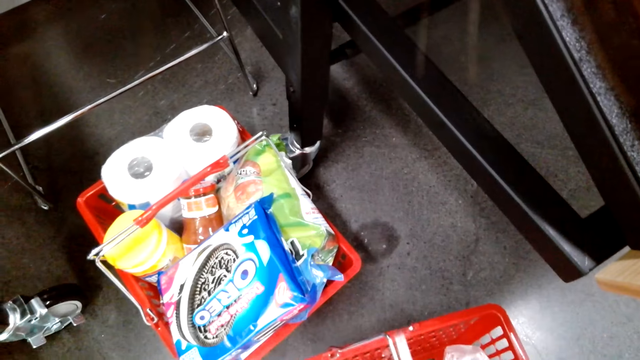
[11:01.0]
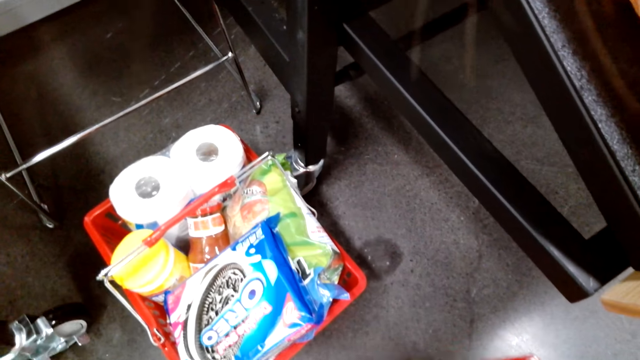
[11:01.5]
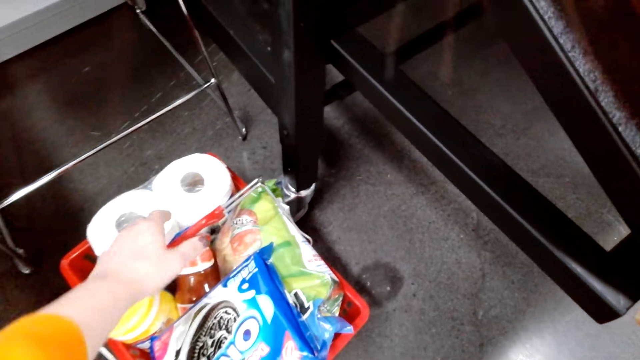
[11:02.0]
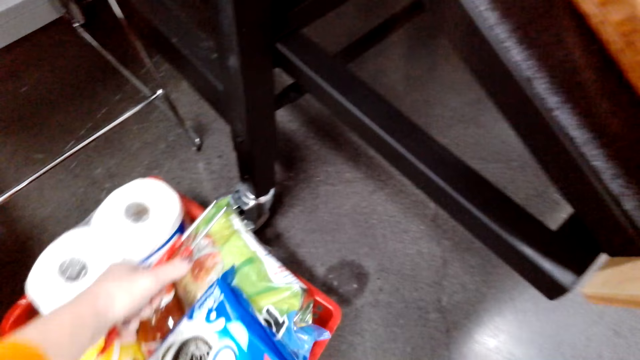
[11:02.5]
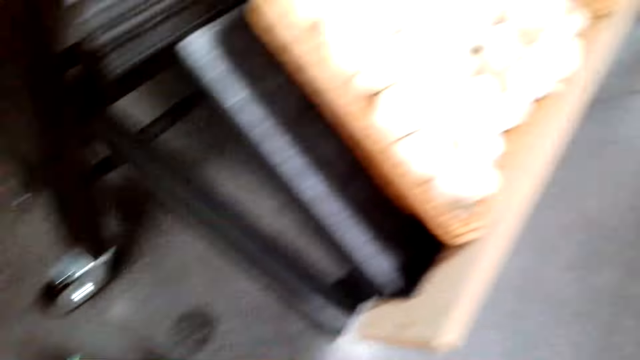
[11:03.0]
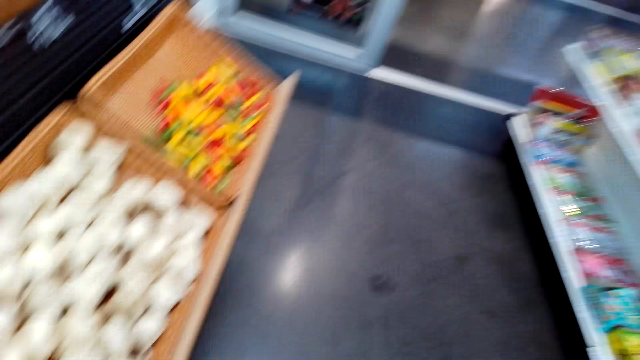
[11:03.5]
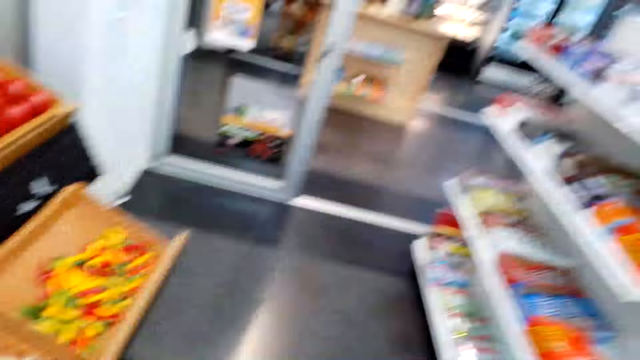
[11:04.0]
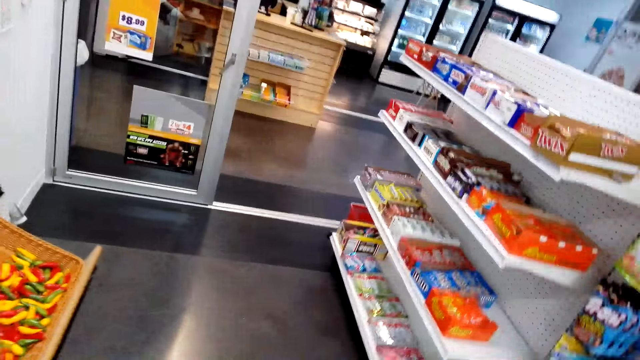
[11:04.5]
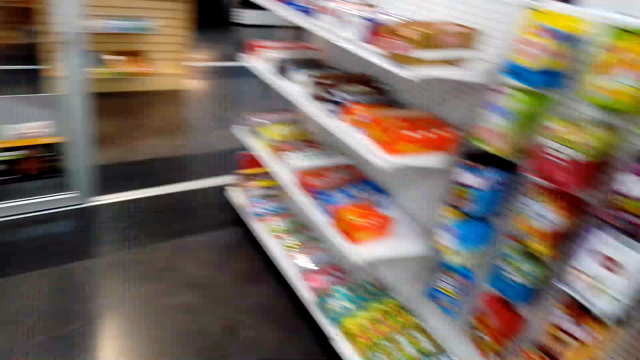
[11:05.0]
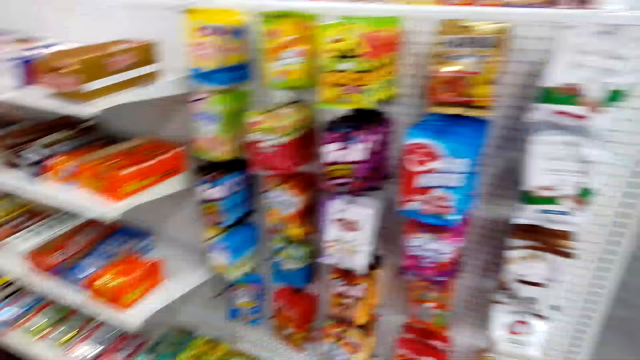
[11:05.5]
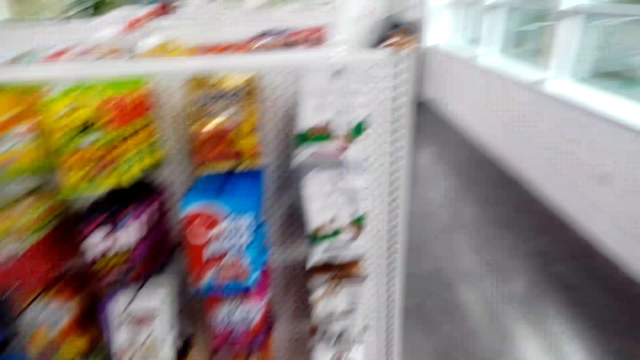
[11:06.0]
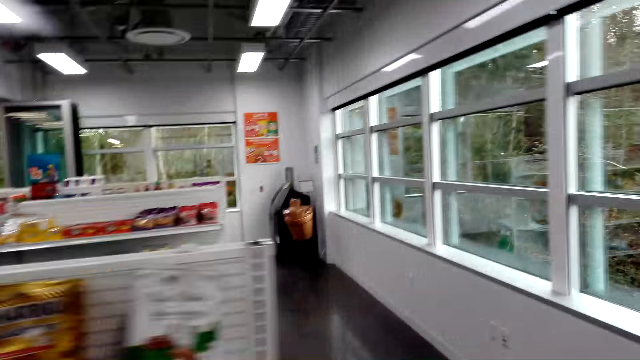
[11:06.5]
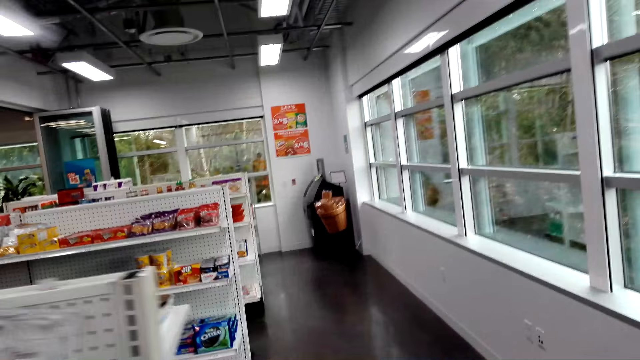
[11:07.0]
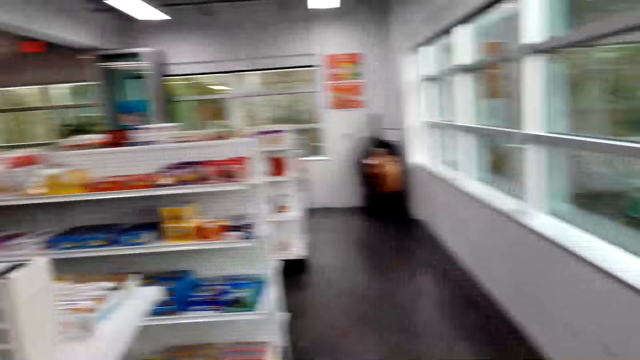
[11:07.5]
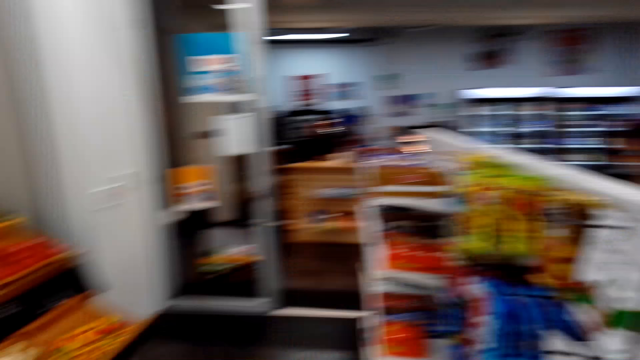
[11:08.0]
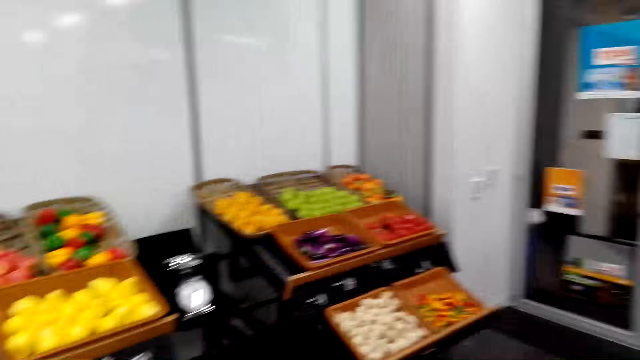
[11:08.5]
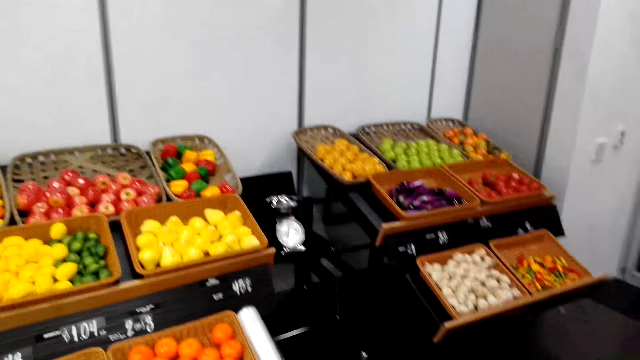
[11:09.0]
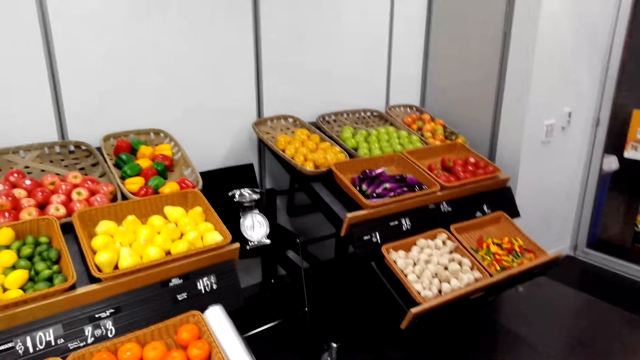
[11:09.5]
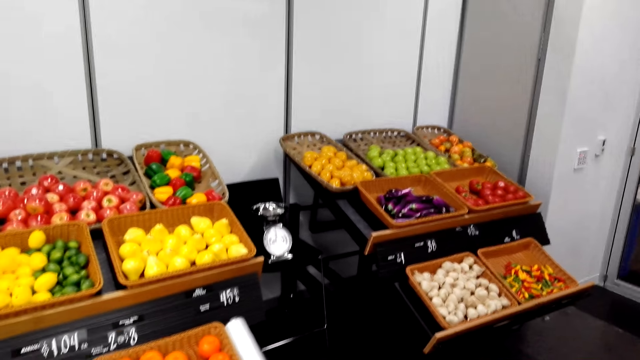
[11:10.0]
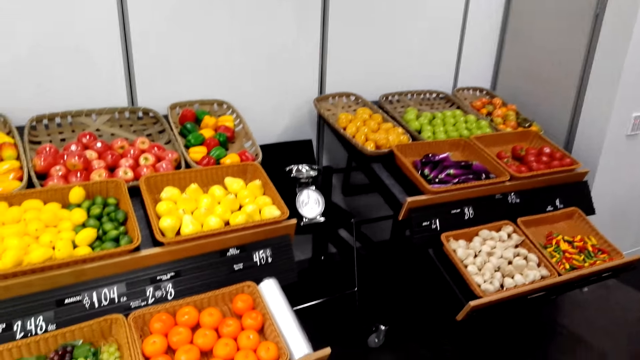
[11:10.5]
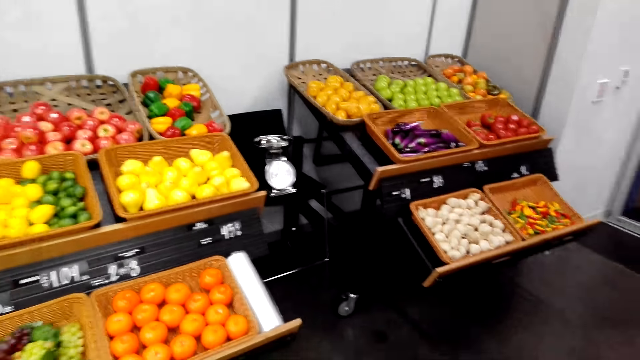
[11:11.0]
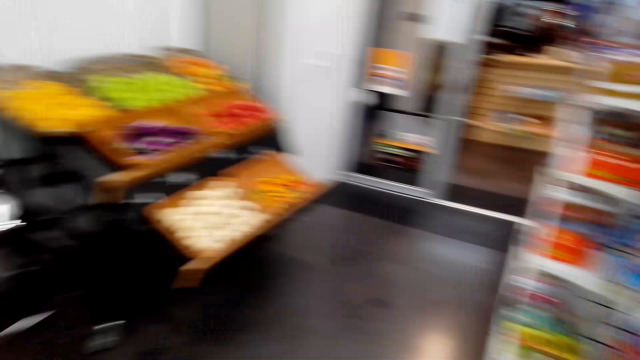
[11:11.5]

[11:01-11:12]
The camera wearer picks up the shopping basket. They carry the shopping basket. They walk in the supermarket and turn around.

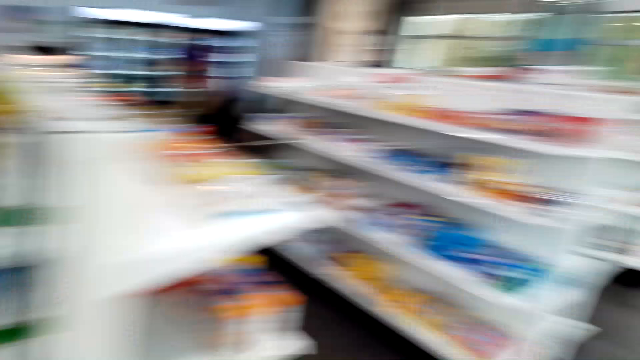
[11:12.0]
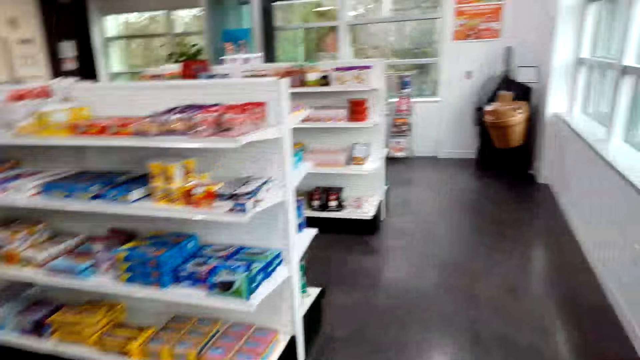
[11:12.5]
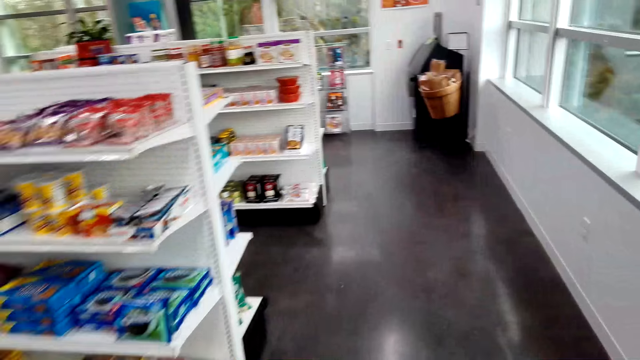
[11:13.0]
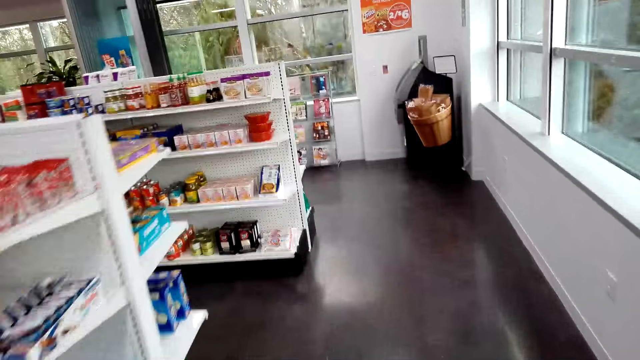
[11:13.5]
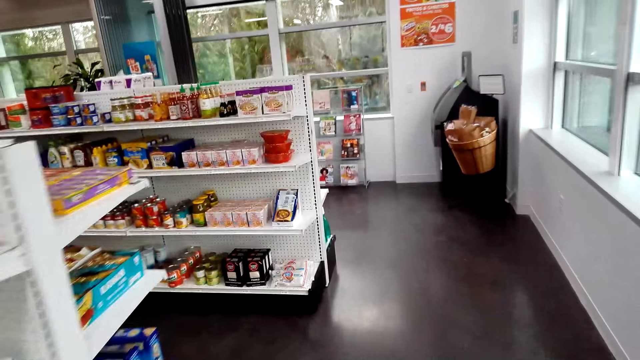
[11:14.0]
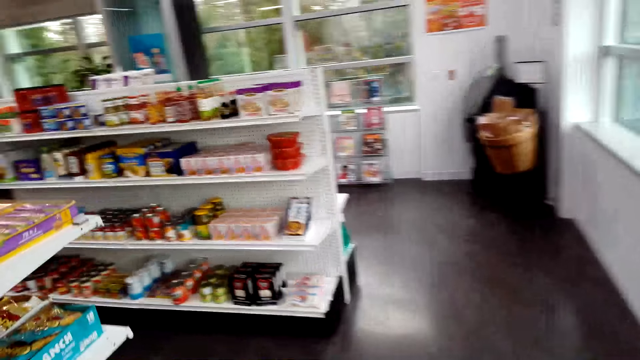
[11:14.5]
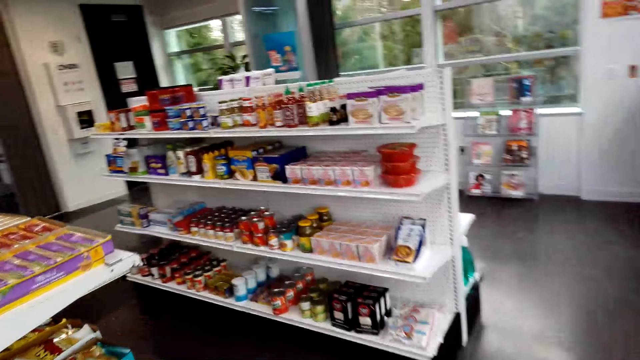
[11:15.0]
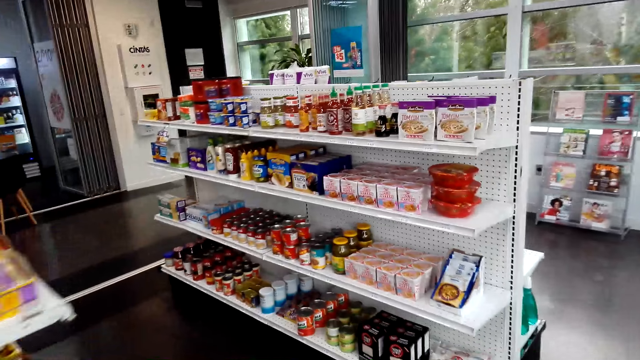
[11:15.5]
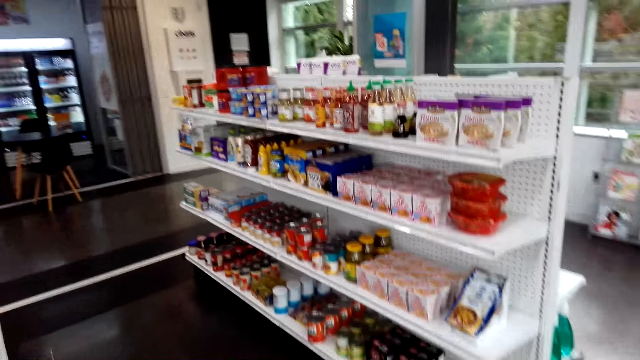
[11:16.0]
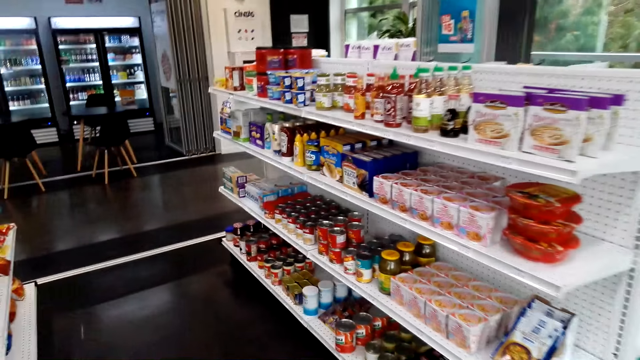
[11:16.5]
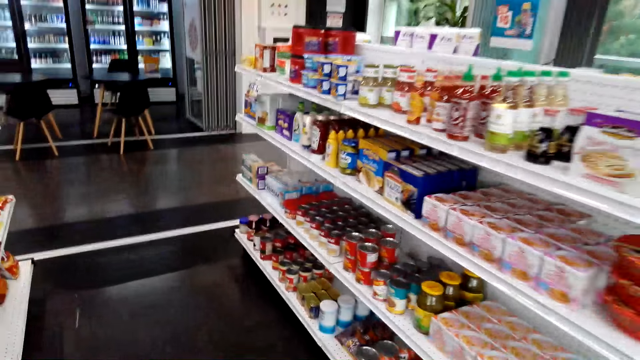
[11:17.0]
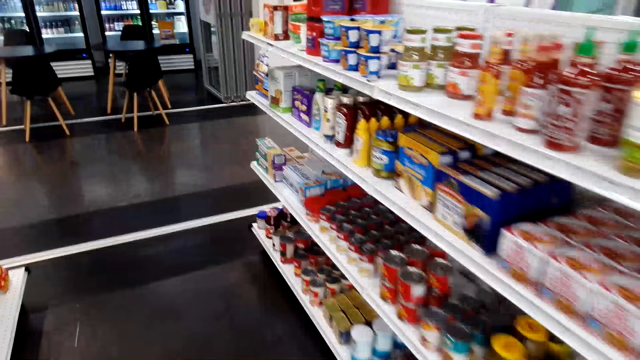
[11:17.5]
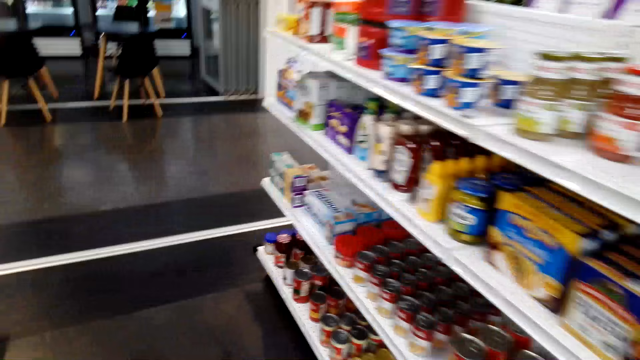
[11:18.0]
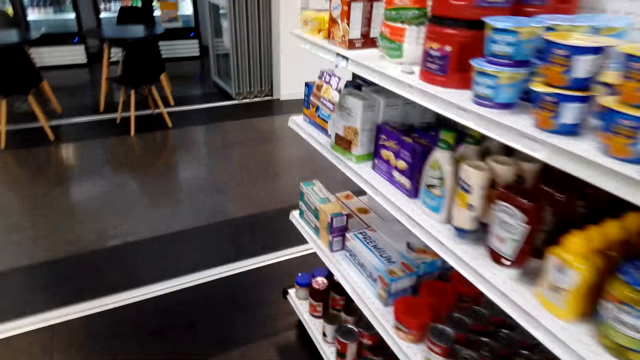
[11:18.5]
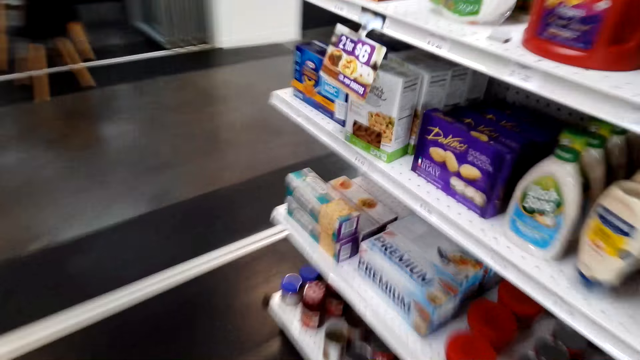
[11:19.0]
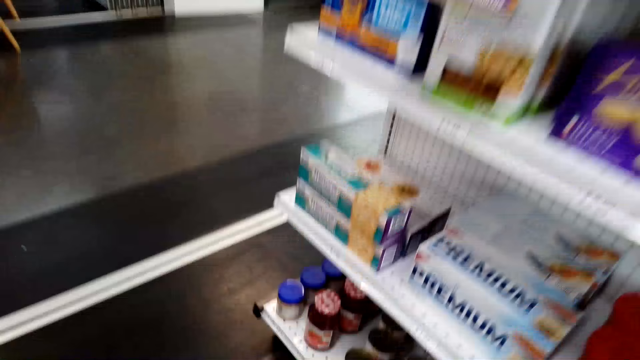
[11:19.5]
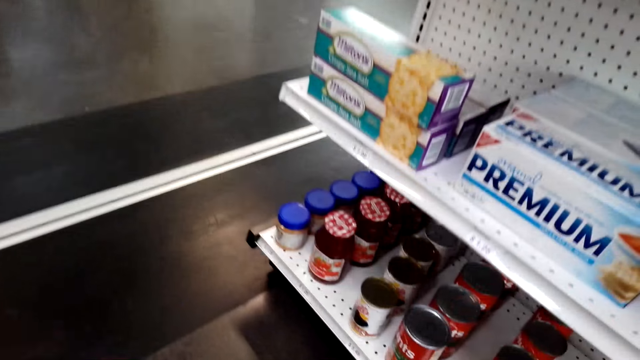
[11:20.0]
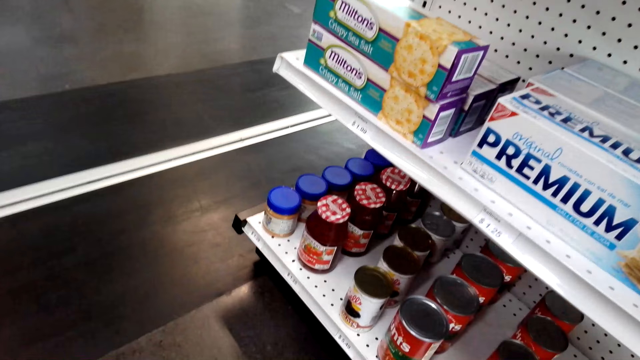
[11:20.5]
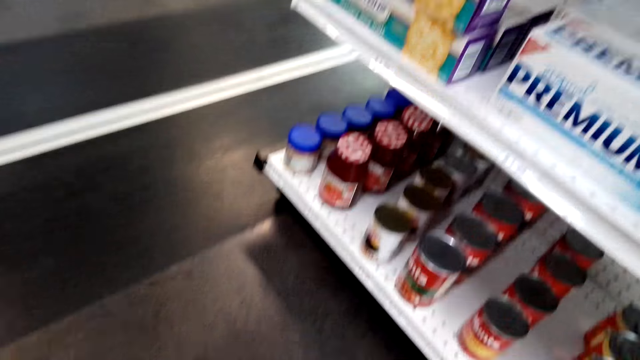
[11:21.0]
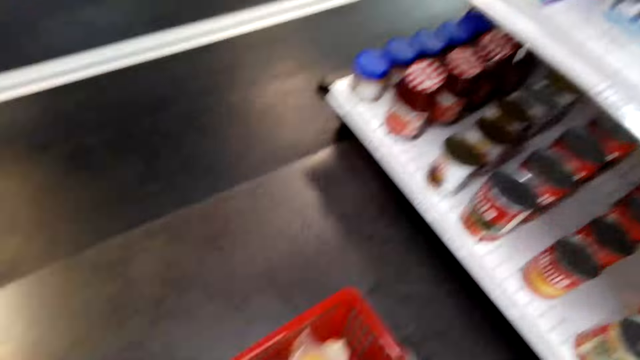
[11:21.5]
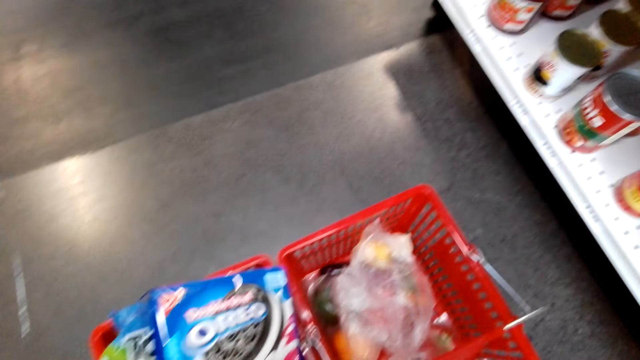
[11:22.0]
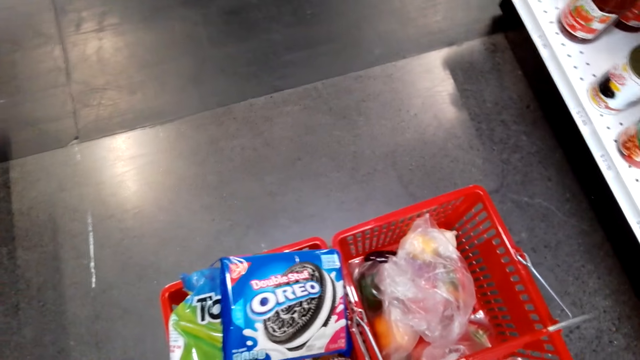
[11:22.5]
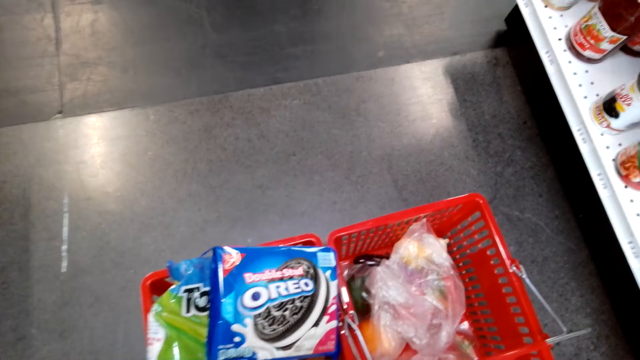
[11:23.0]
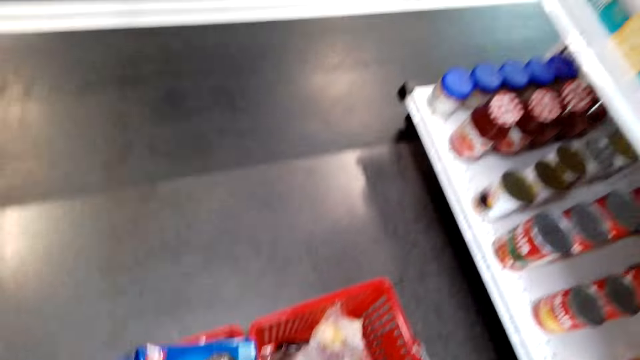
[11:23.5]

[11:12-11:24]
The camera wearer walks in the supermarket. They turn around. They walk in the supermarket.
